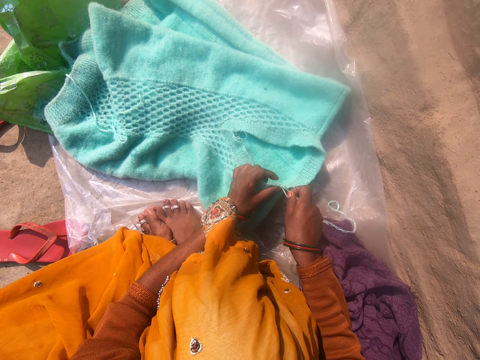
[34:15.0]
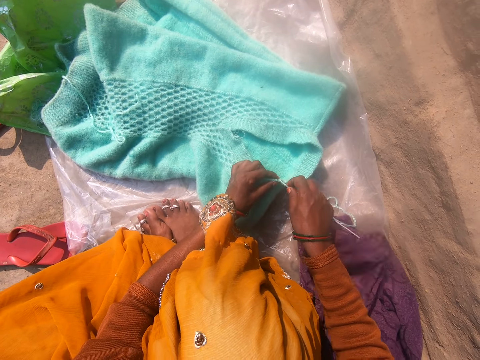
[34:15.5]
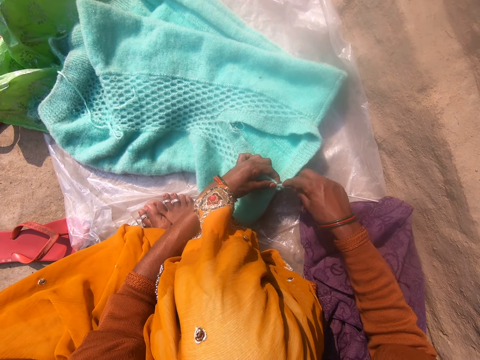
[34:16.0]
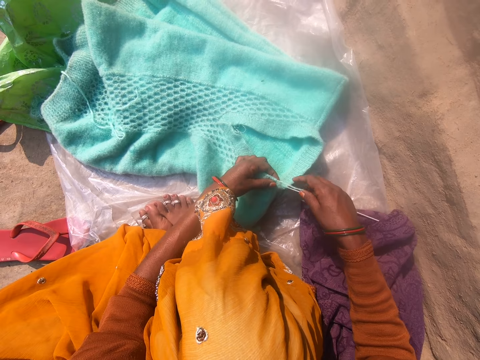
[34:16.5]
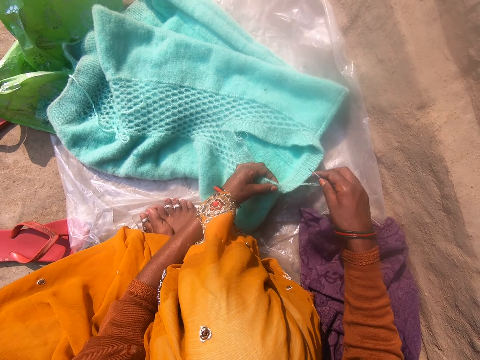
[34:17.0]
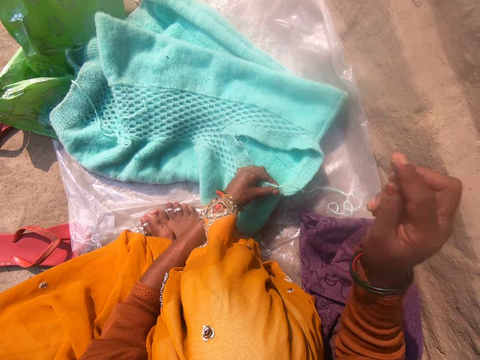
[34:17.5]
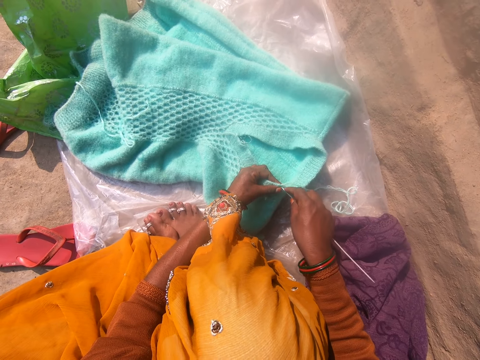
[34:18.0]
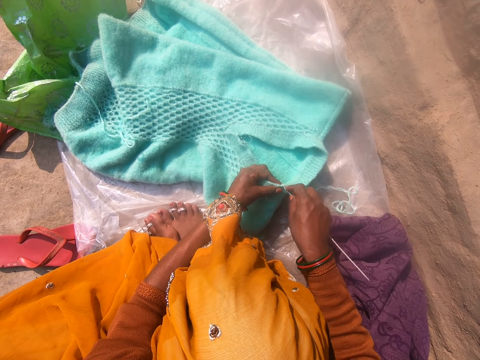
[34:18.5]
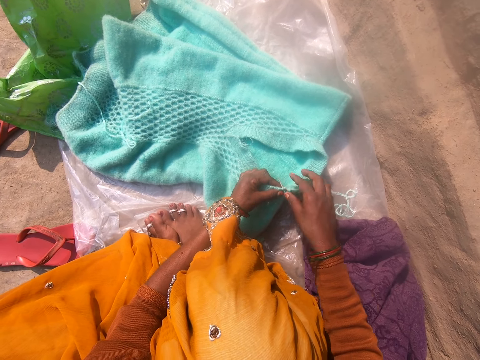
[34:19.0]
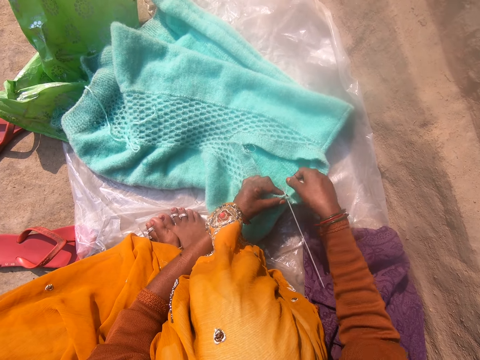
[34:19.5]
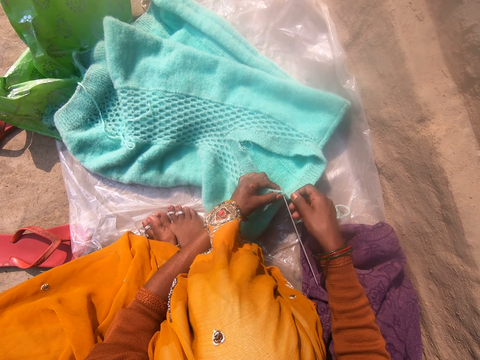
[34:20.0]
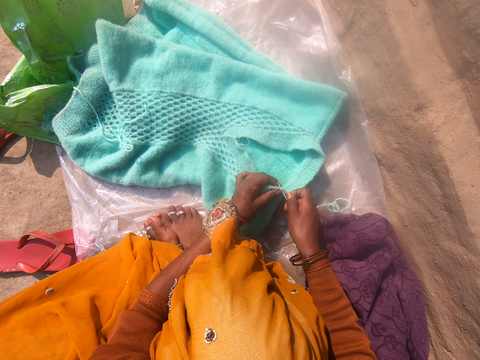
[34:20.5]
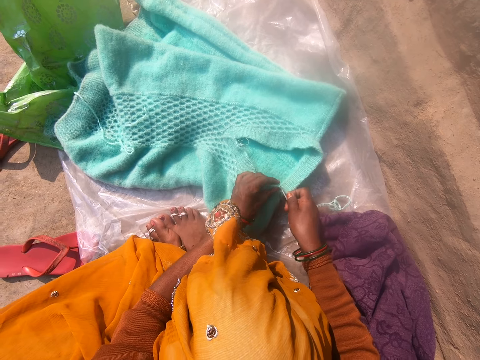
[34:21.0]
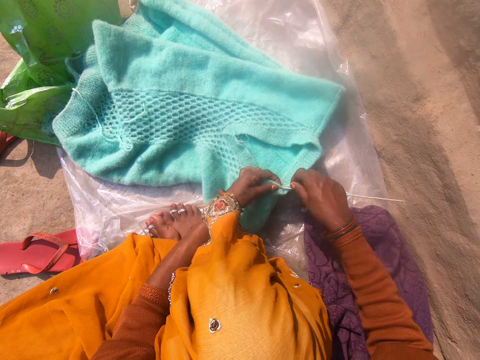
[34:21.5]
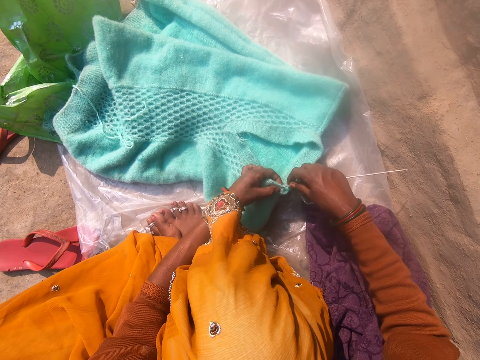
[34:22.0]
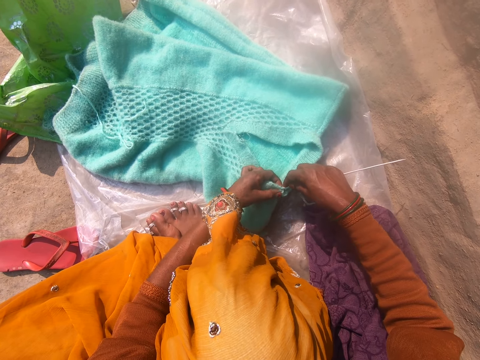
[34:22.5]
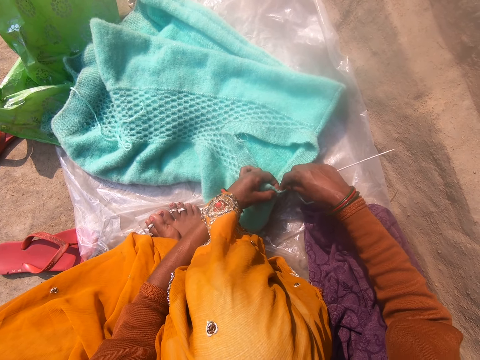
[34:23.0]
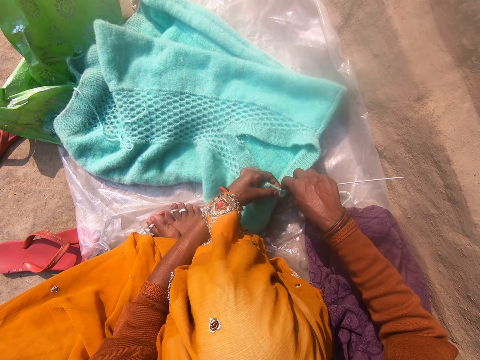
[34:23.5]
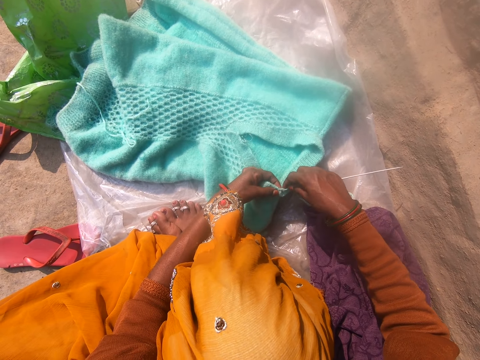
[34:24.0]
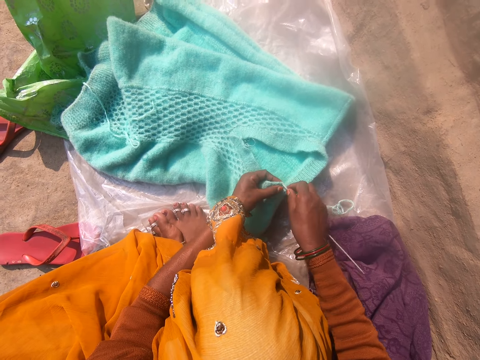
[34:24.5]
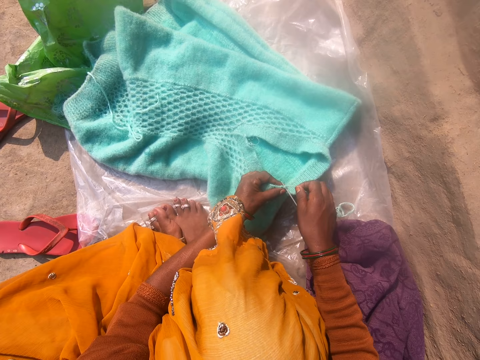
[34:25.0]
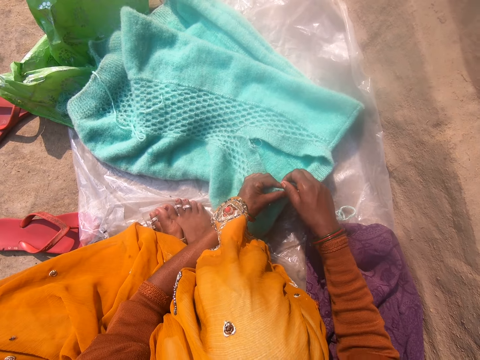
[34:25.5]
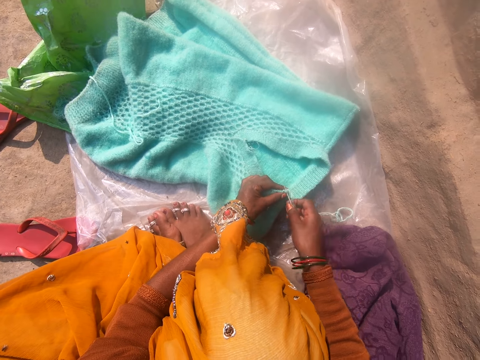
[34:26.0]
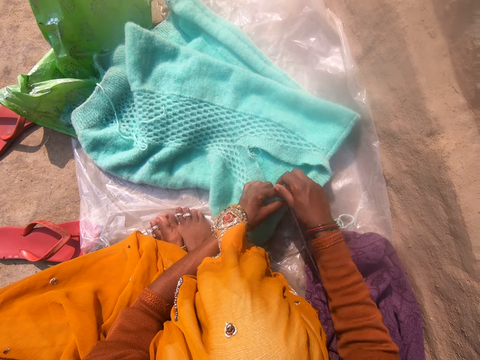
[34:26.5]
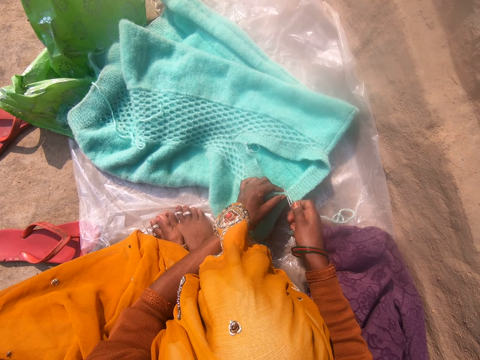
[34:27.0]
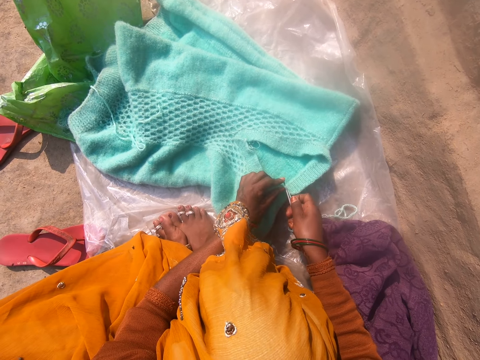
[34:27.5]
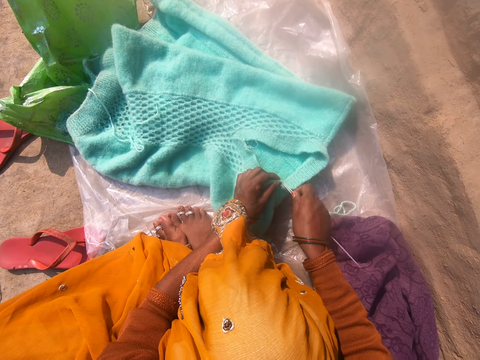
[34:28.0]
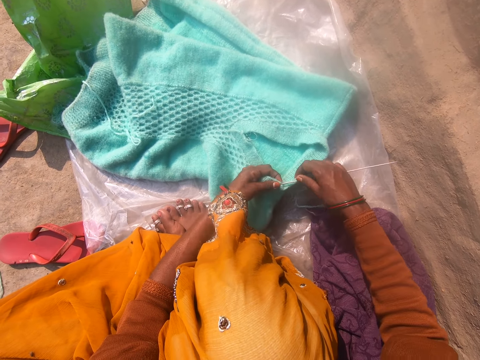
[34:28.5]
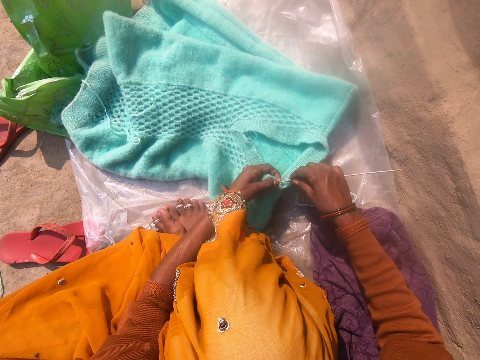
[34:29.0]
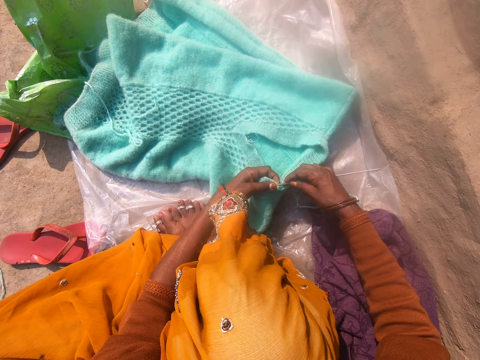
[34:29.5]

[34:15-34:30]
The camera wearer stares at the garment and knits the garment.

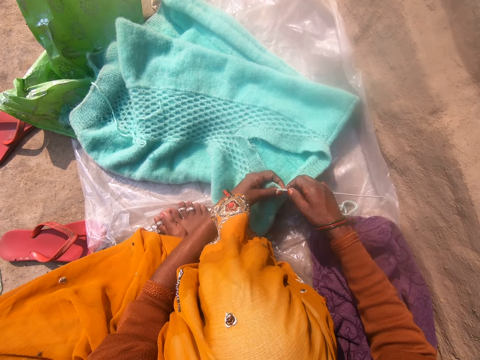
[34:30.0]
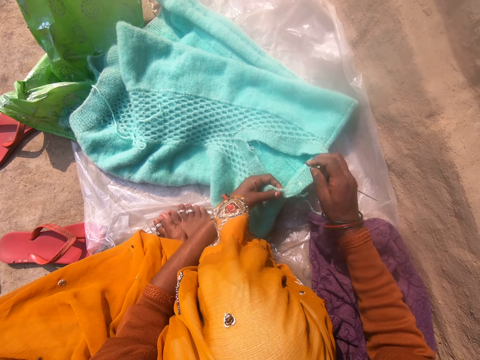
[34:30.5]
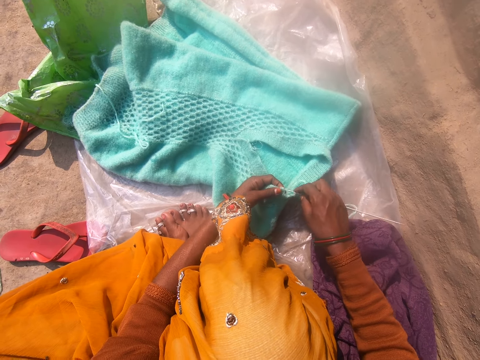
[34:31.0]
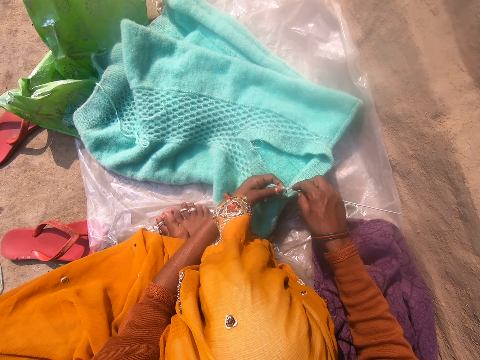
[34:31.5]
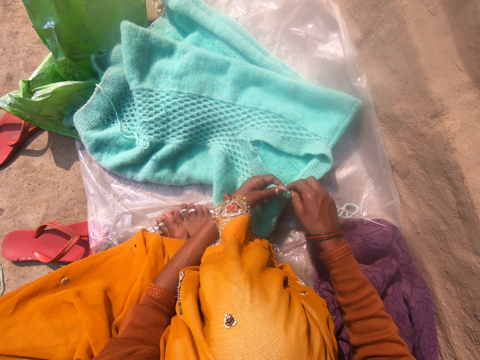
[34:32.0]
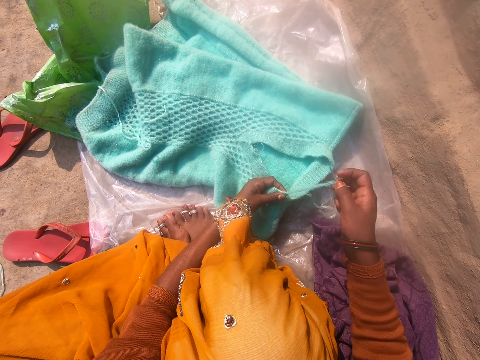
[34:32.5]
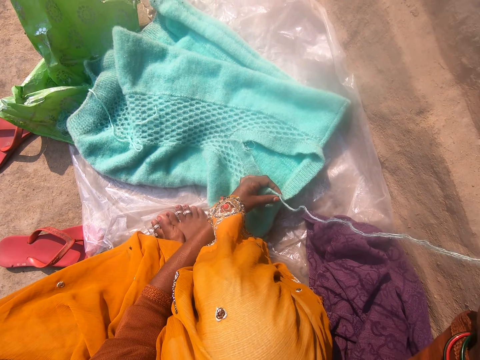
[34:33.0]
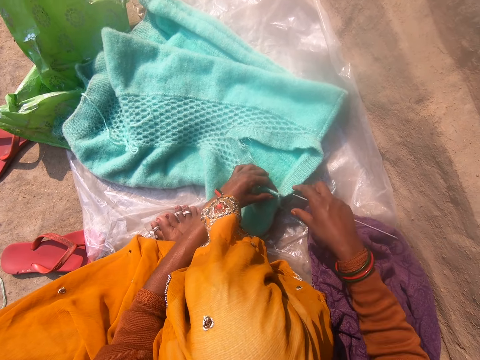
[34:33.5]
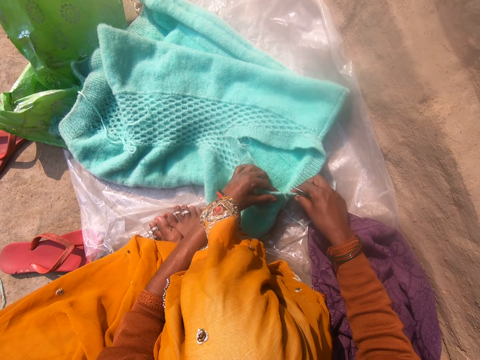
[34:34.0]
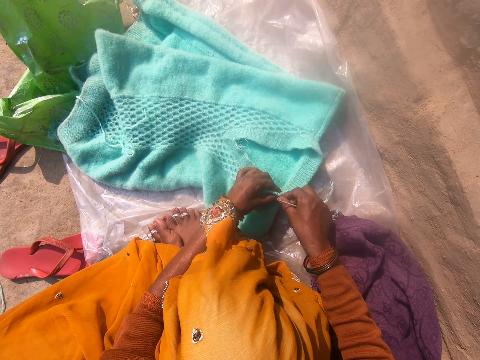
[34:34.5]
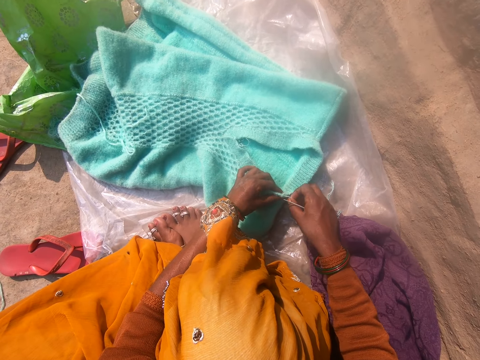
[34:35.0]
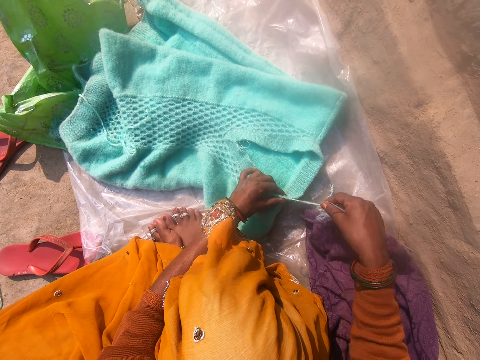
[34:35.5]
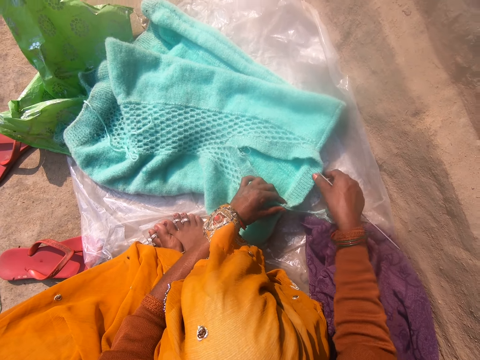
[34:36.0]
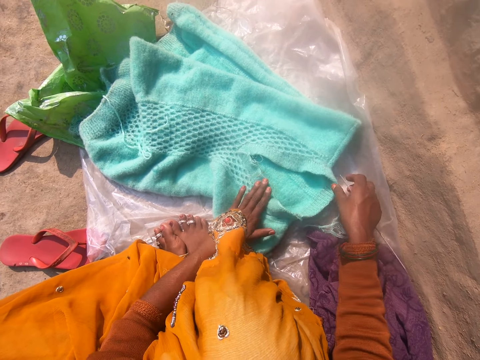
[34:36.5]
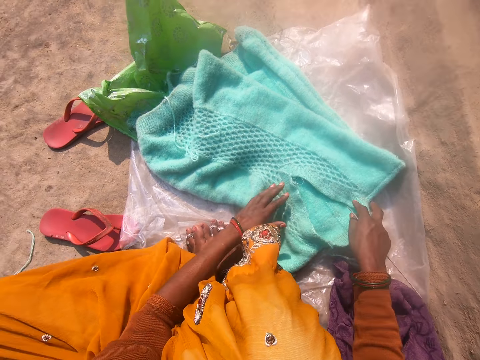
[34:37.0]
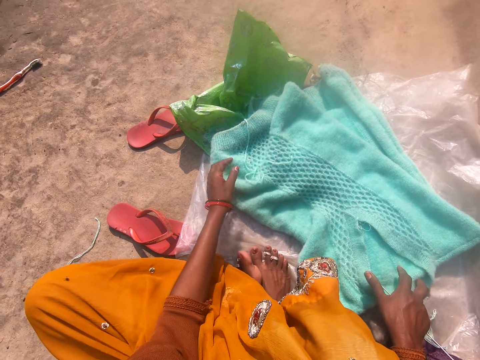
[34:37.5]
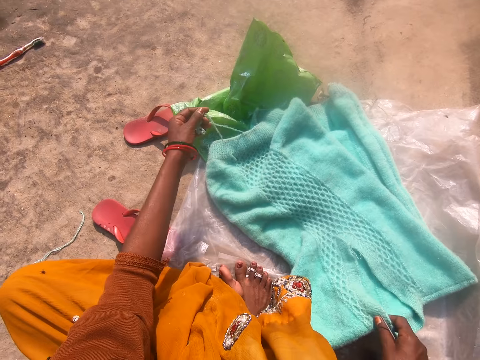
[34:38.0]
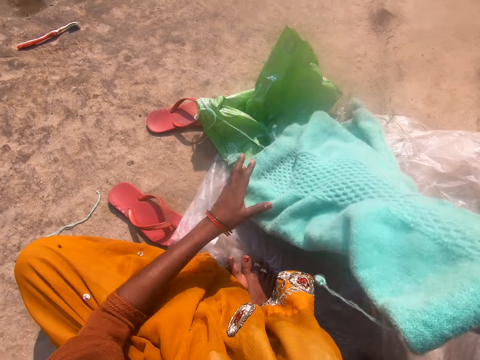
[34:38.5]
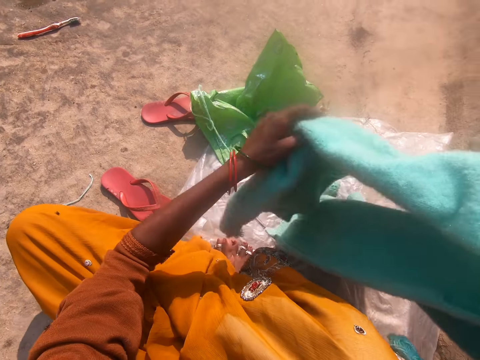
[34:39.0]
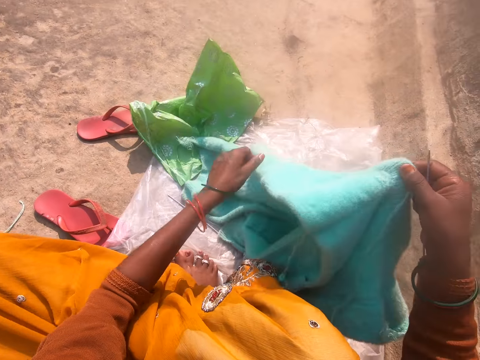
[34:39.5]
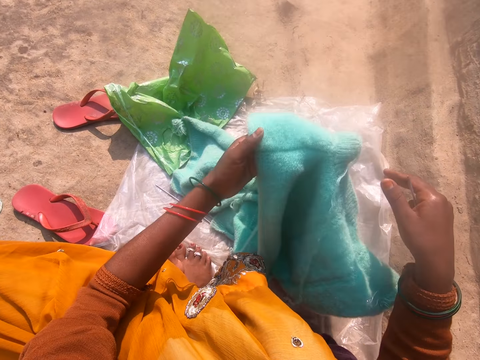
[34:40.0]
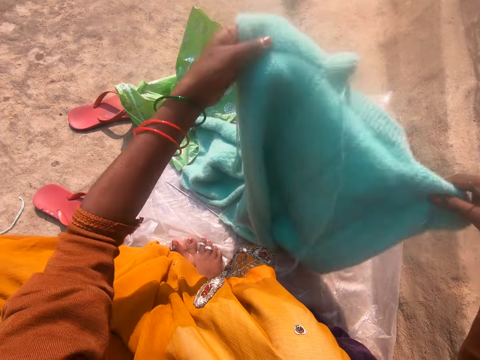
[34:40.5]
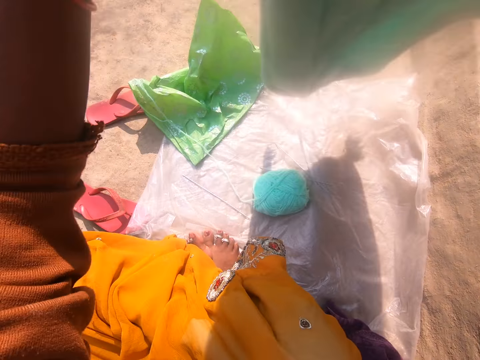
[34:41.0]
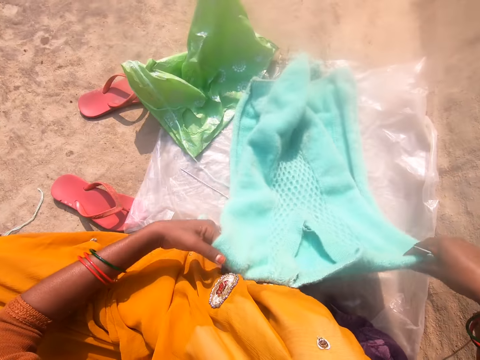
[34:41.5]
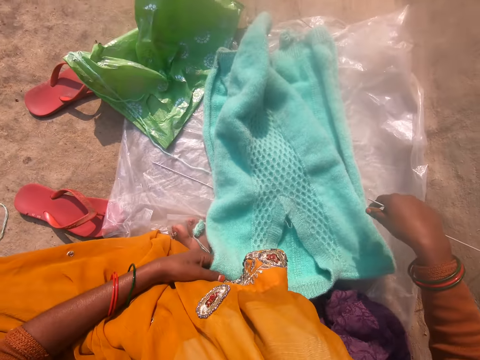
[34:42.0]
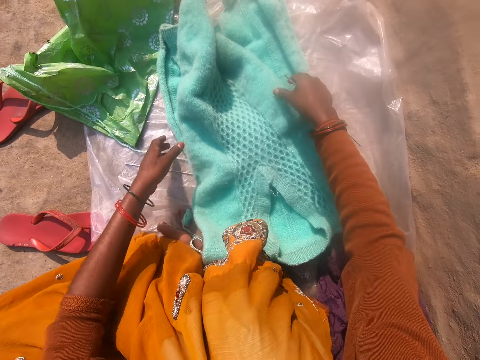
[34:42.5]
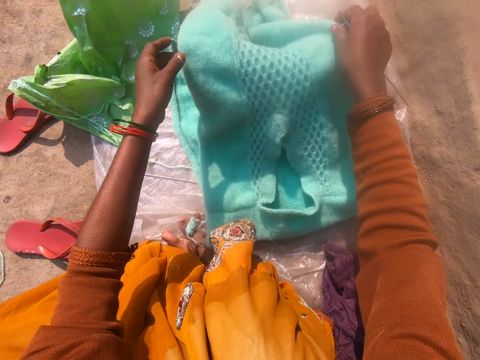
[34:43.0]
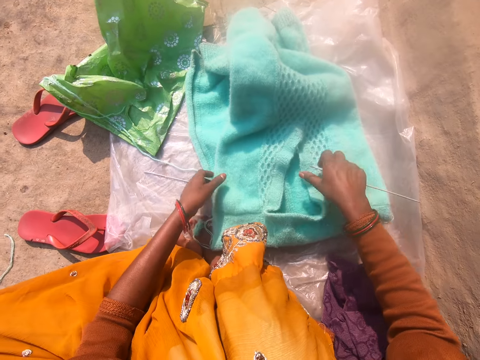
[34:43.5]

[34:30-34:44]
The camera wearer pulls the thread. She stretches the garment and pulls the thread. She straightens the cardigan with both hands. She stretches the garment. She raises the cardigan up with her hand. She turns the garment and puts the garment down. She lifts the garment. She spreads the cardigan on the polythene sheet with both hands. She puts the garment down. She straightens the cardigan with both hands. She stretches the garment and stares at the garment.
